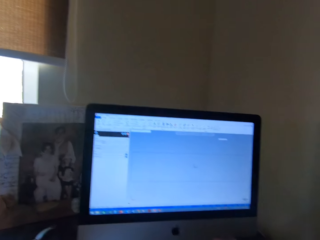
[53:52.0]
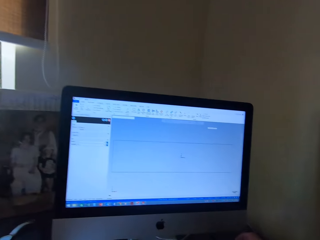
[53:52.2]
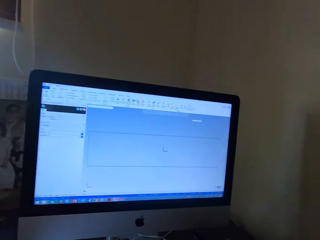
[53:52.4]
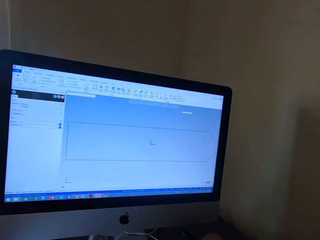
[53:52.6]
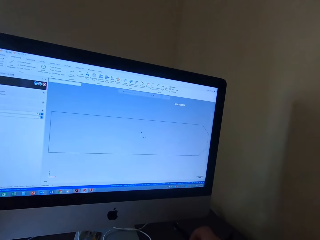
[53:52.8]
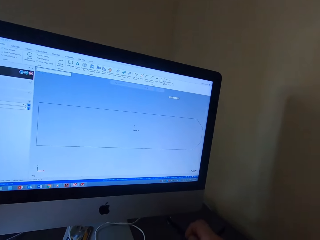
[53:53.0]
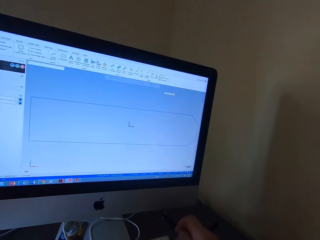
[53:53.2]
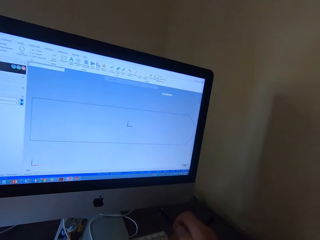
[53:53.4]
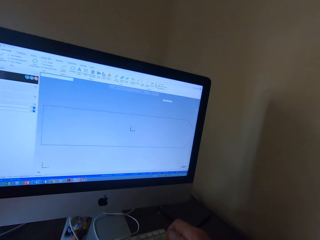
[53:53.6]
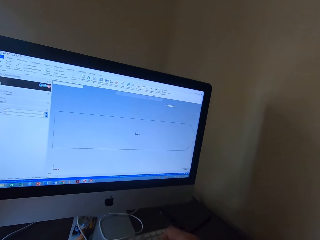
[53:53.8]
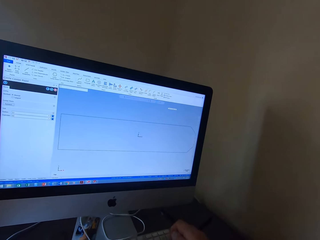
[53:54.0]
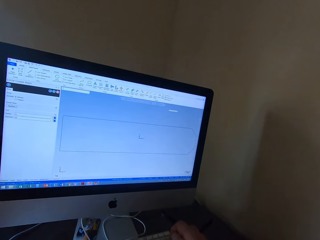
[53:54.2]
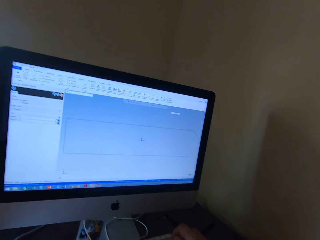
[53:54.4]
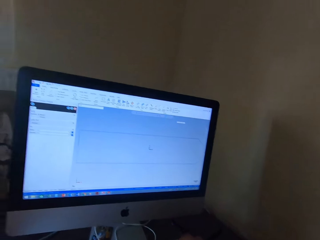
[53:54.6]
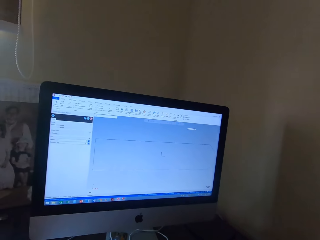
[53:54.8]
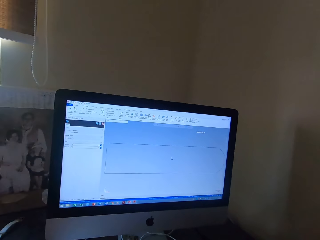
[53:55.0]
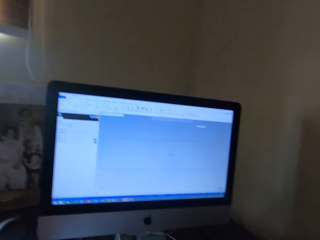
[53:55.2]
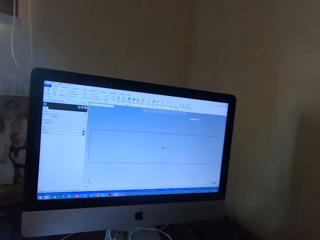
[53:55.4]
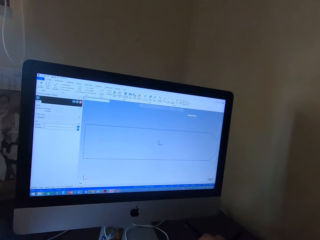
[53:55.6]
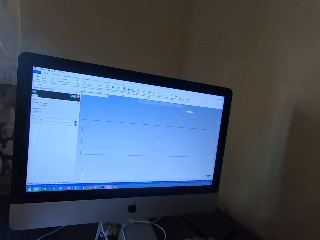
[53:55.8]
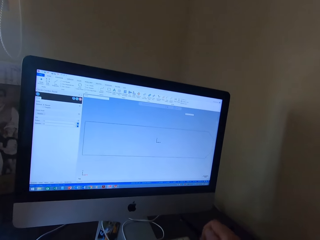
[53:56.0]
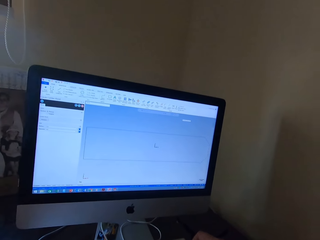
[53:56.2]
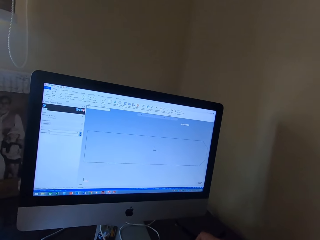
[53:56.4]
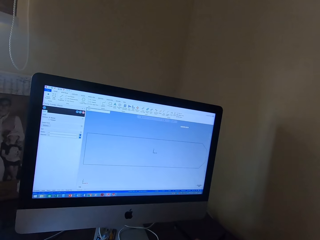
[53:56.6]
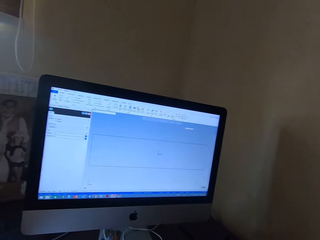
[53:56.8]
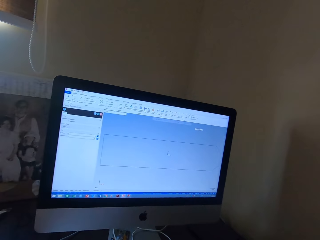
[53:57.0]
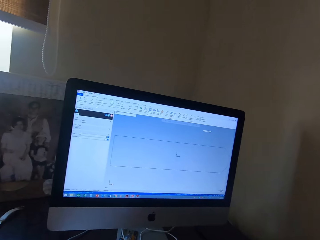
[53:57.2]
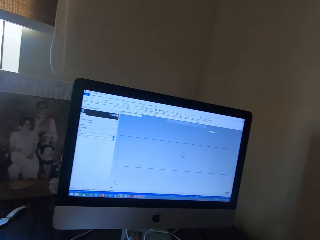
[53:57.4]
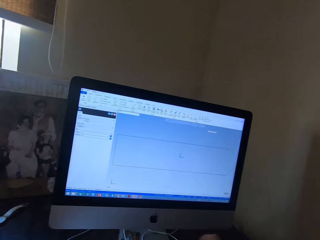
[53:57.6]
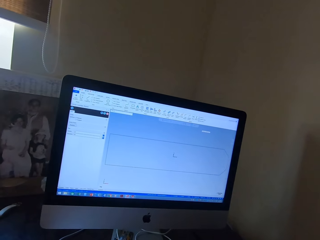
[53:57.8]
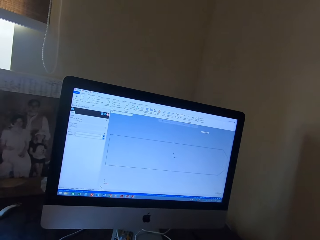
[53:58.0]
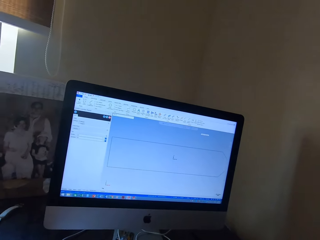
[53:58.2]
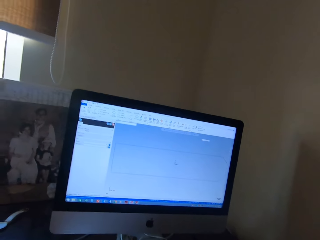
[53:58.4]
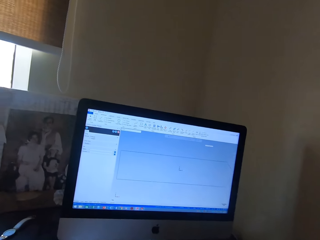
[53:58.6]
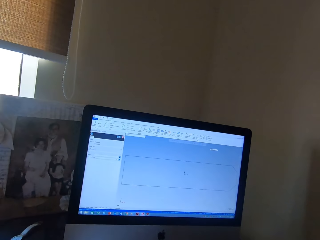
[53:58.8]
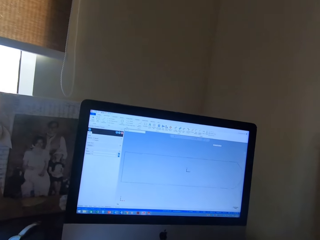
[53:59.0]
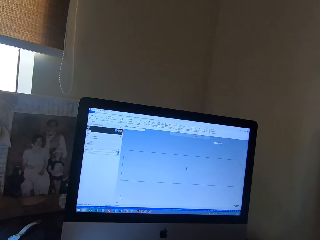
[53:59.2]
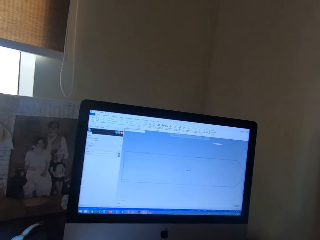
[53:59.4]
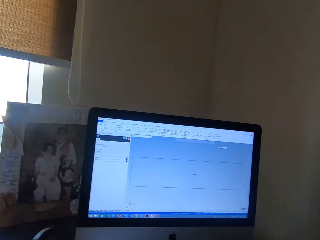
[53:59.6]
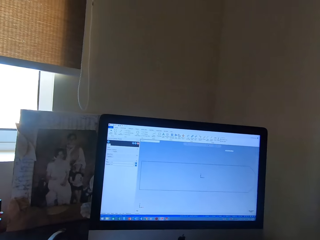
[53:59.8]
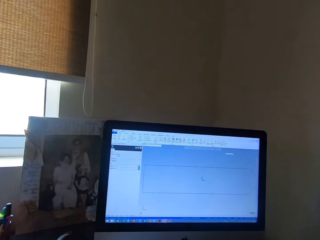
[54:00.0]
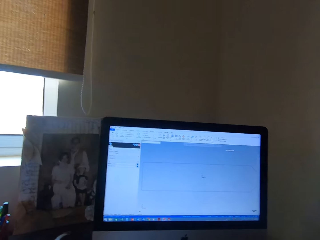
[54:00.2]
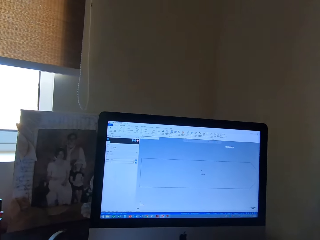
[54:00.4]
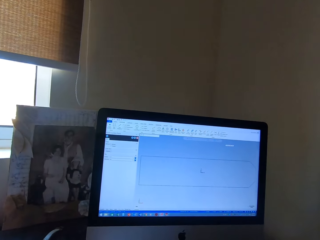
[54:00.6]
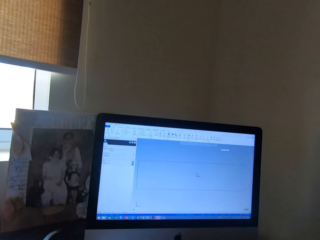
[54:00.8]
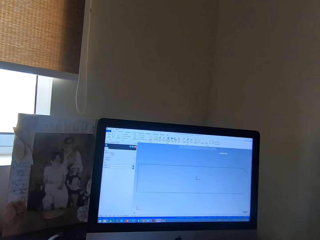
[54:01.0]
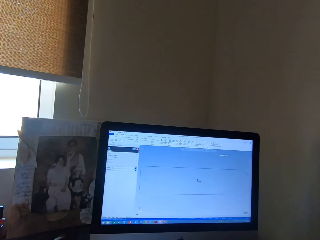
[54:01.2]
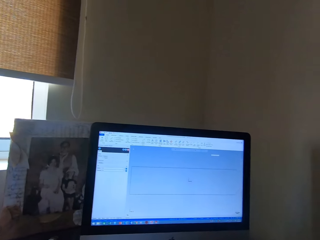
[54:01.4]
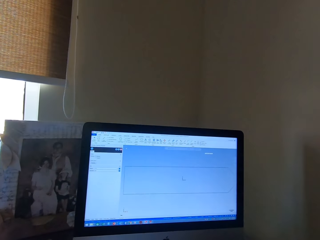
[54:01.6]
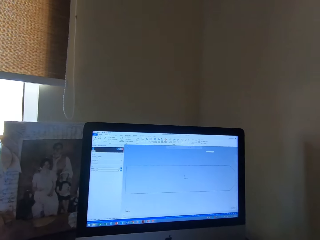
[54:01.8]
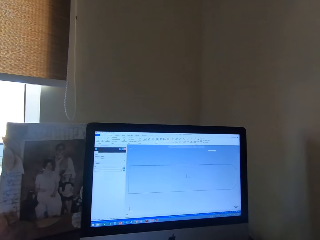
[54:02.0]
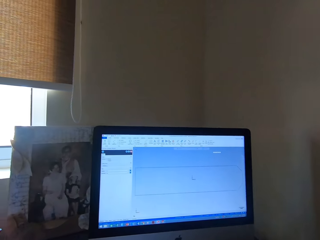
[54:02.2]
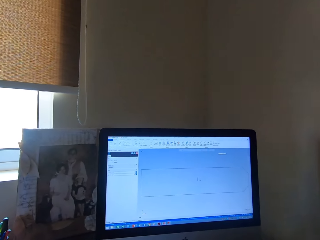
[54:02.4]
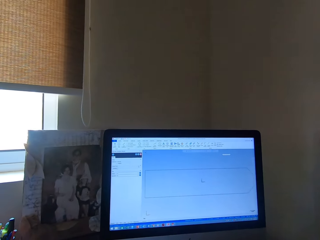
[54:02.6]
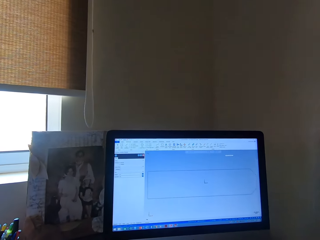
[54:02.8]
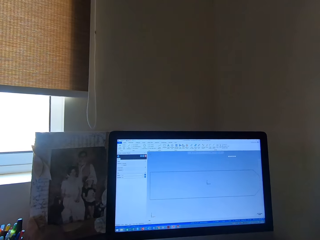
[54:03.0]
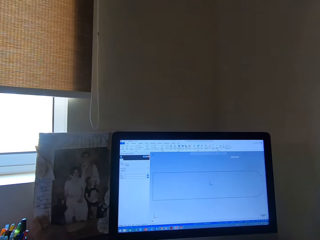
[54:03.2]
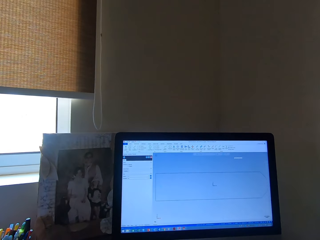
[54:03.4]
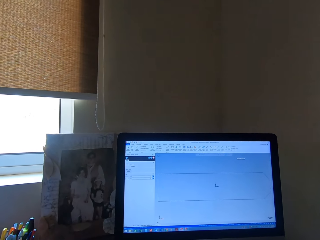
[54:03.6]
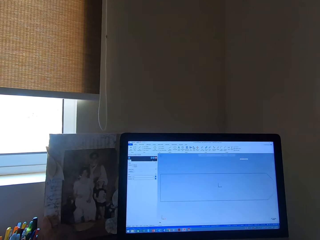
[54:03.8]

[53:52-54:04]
The camera wearer types on the computer keyboard.

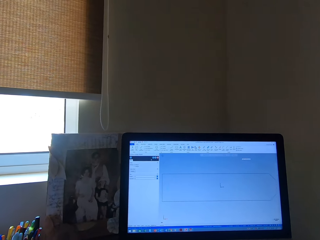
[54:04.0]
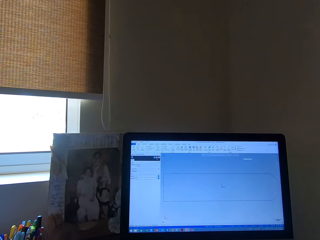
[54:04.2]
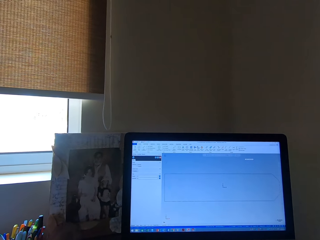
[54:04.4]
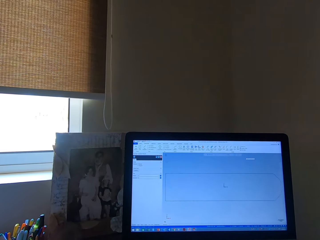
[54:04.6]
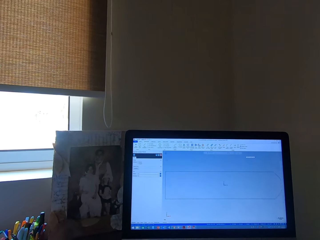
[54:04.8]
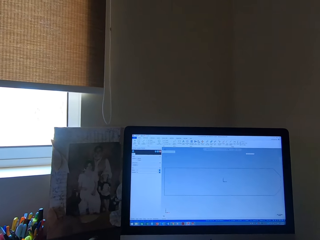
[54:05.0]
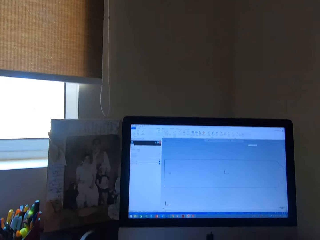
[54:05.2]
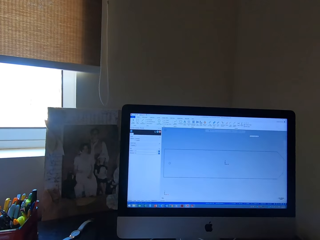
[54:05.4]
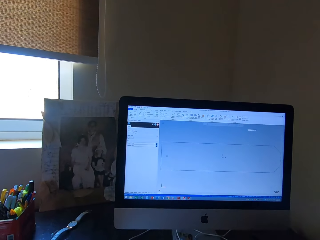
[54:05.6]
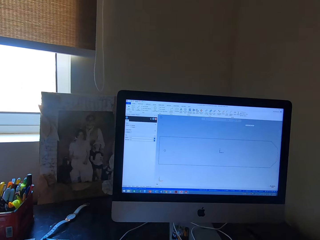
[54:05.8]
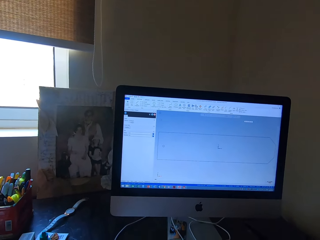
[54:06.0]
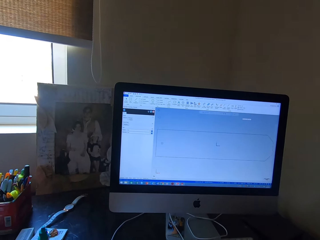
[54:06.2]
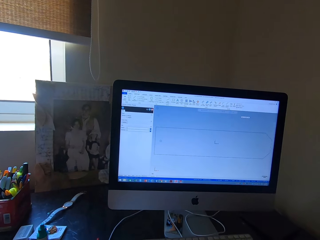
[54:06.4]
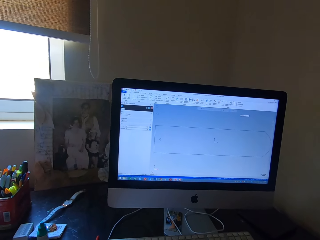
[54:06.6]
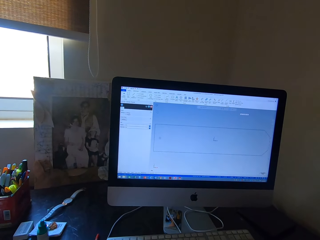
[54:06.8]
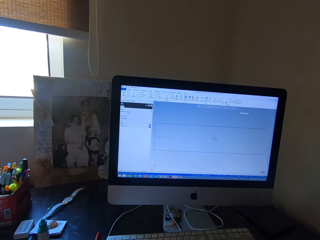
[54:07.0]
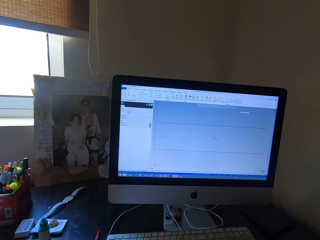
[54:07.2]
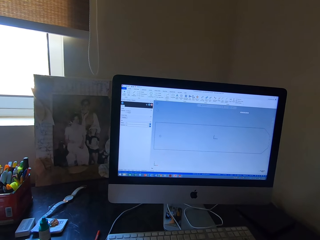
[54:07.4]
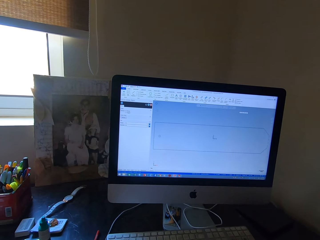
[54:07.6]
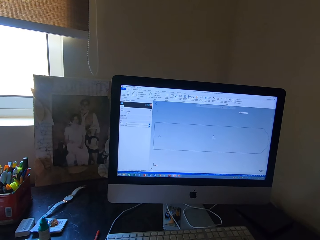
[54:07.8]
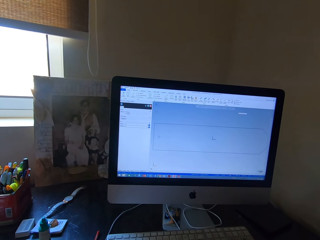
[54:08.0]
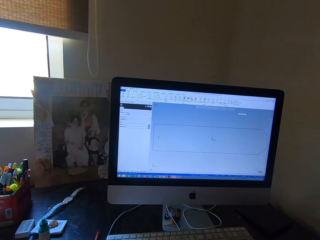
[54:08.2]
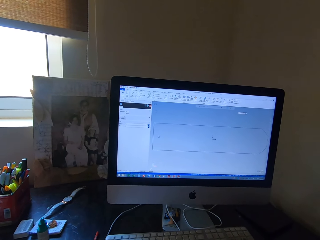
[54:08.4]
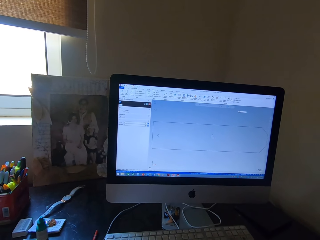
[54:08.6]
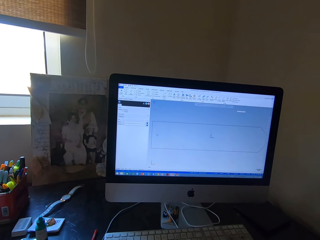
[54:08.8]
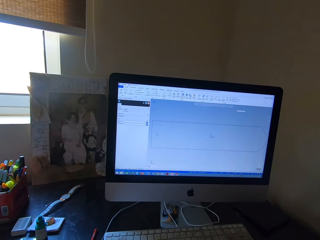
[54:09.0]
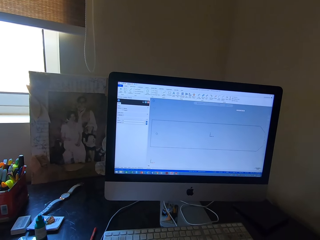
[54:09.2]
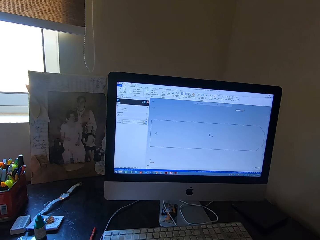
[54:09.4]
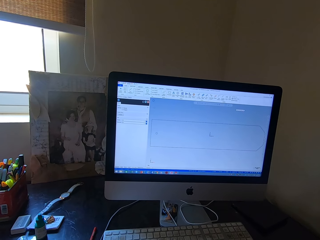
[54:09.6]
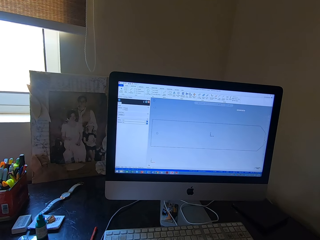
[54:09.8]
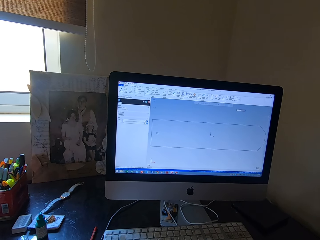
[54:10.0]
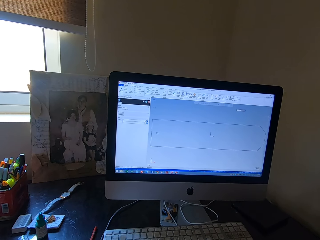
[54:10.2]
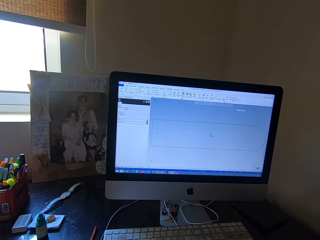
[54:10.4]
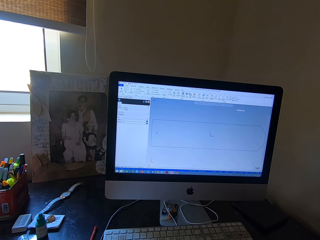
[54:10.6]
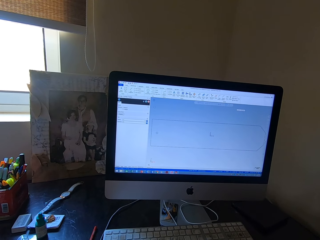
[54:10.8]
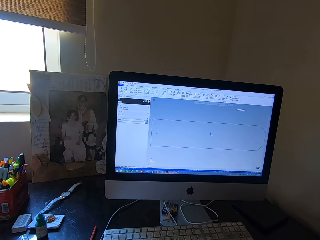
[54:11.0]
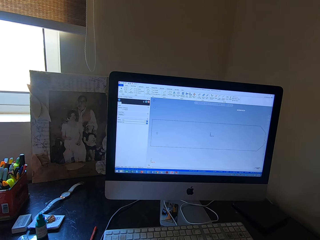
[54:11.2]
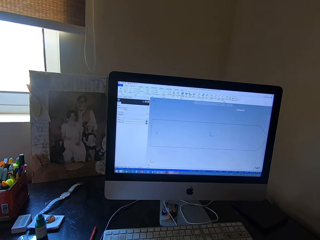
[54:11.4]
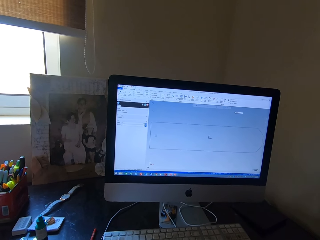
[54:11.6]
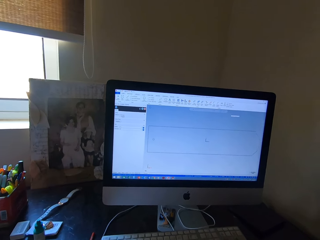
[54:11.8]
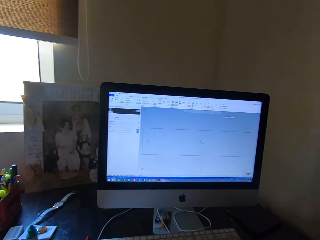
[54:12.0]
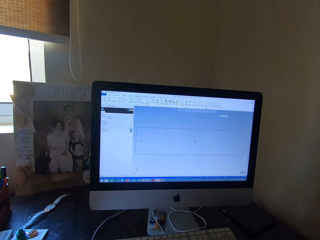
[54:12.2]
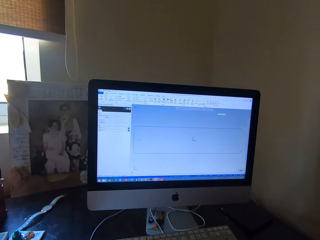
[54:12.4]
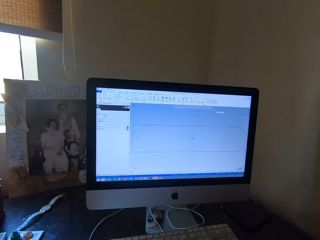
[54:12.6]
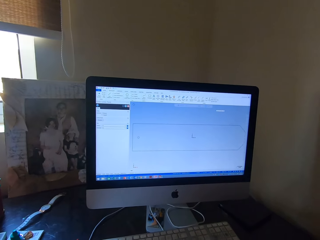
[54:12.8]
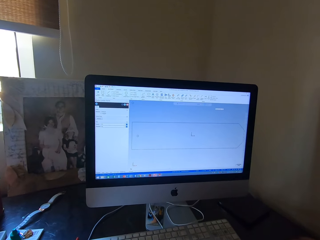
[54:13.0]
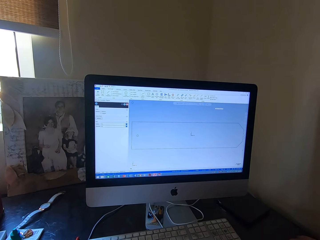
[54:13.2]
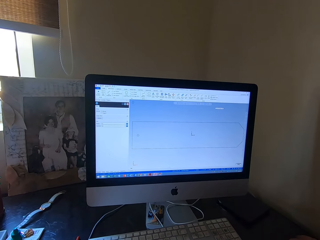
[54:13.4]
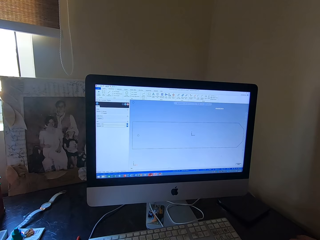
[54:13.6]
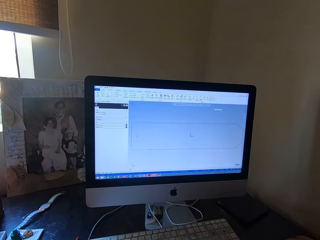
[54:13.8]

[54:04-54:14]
The camera wearer stares at the computer desktop.
